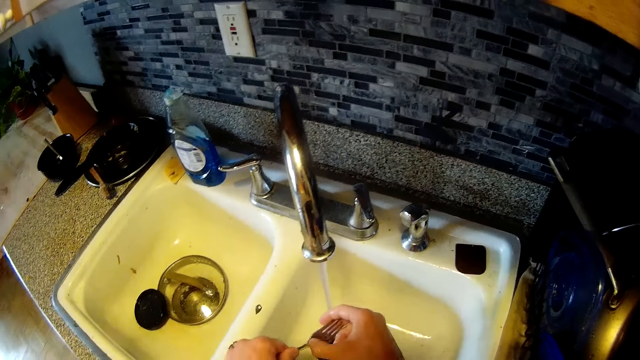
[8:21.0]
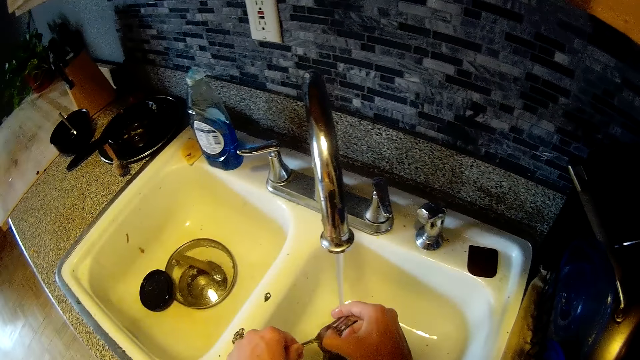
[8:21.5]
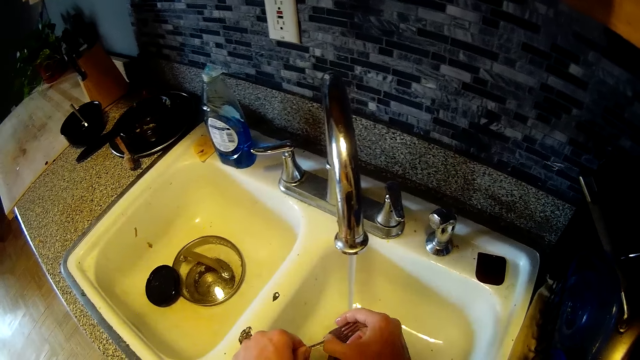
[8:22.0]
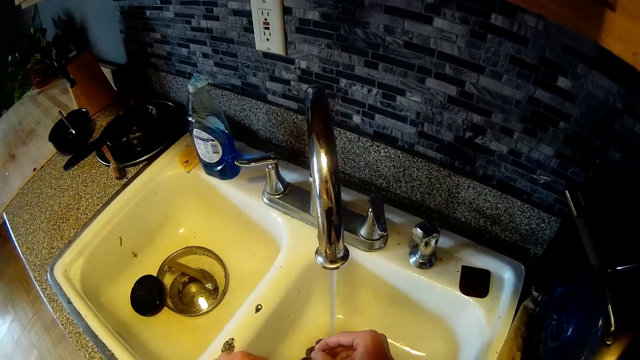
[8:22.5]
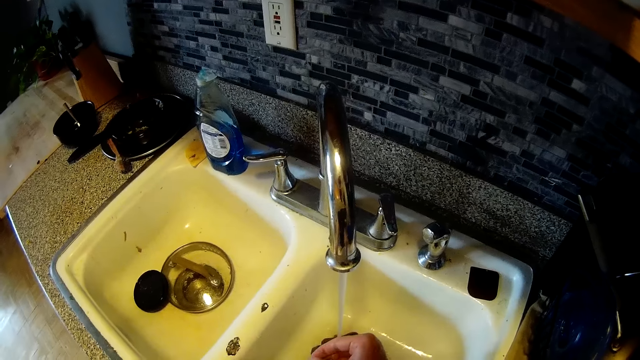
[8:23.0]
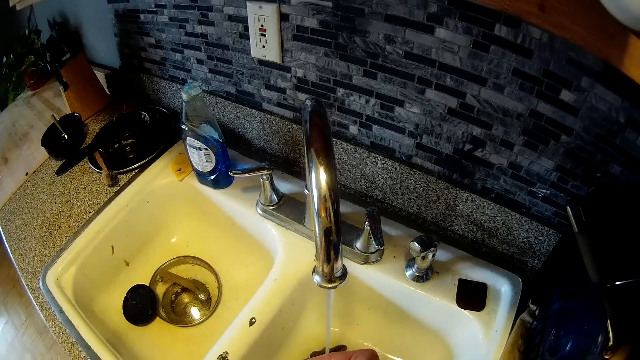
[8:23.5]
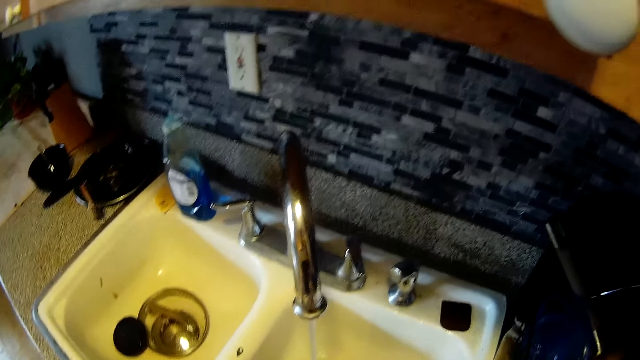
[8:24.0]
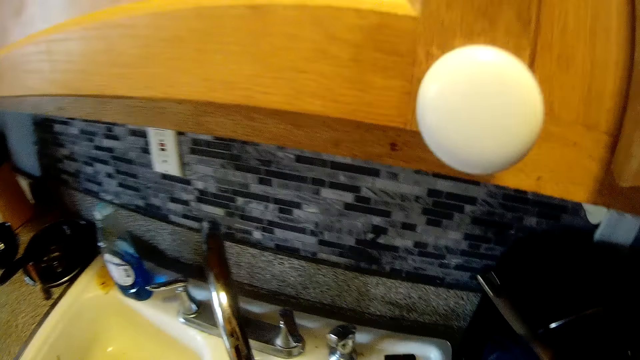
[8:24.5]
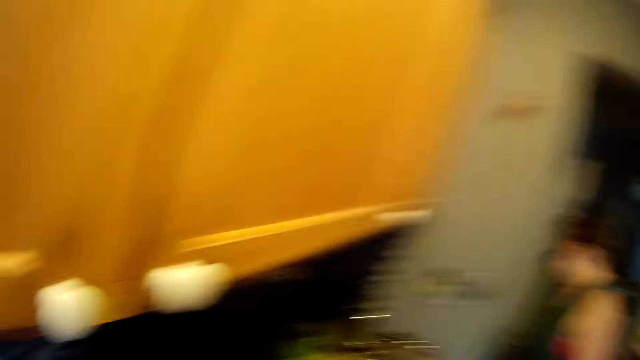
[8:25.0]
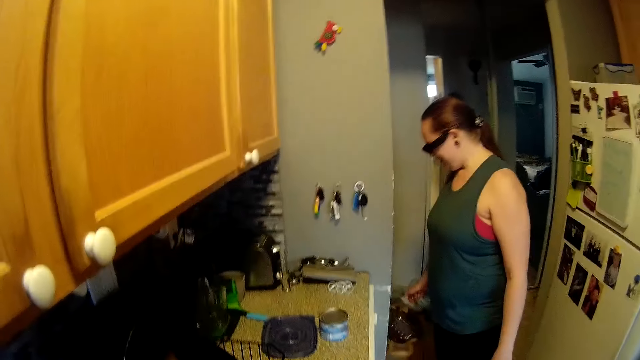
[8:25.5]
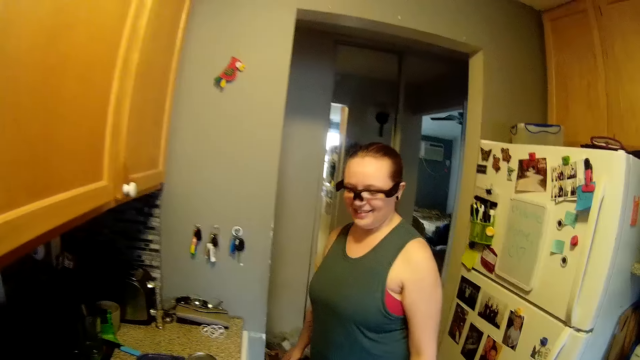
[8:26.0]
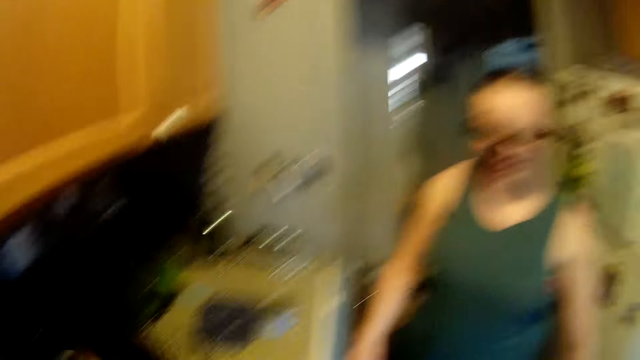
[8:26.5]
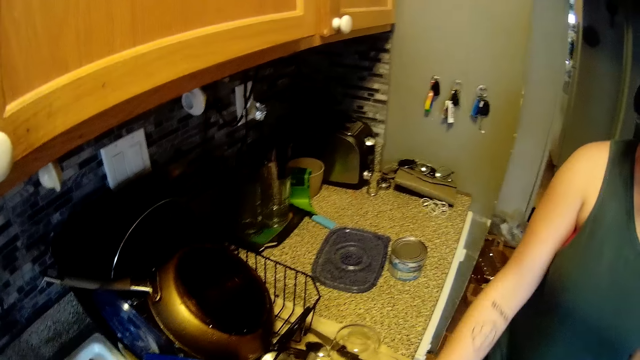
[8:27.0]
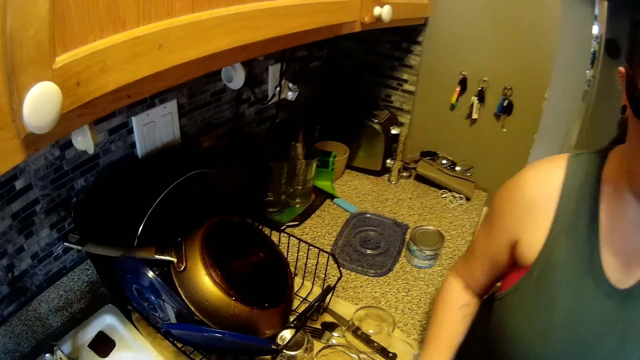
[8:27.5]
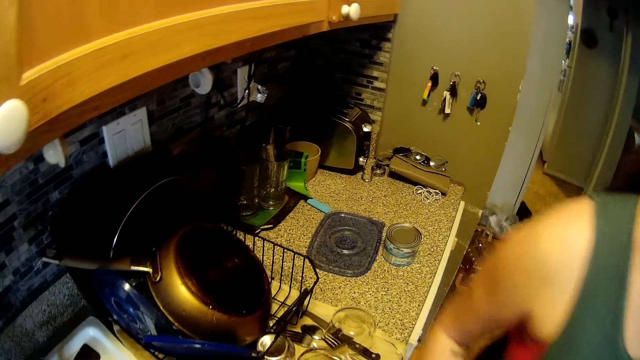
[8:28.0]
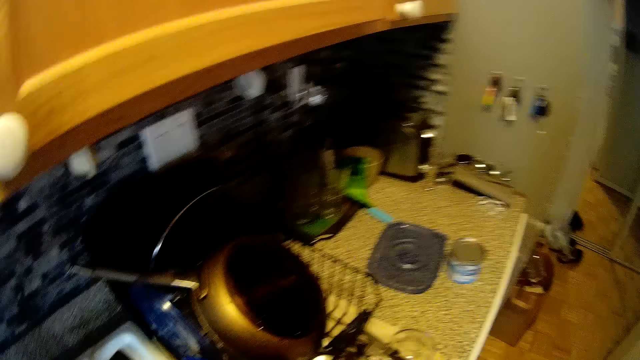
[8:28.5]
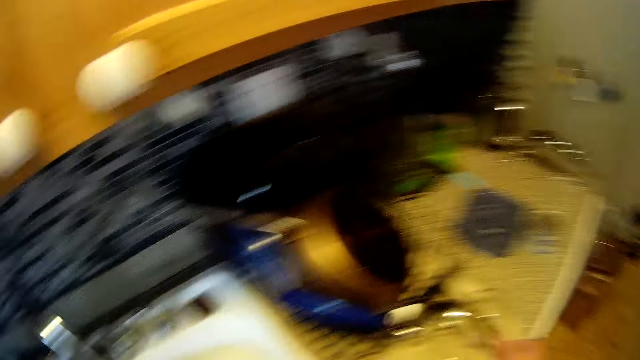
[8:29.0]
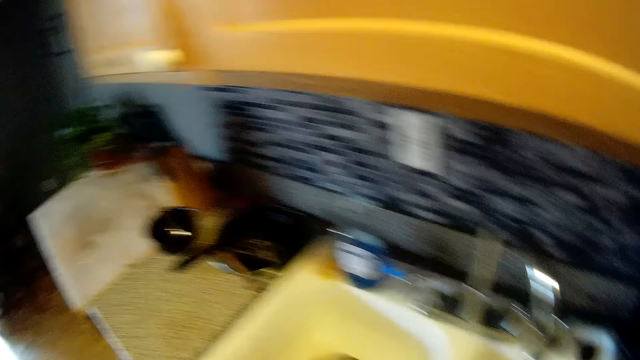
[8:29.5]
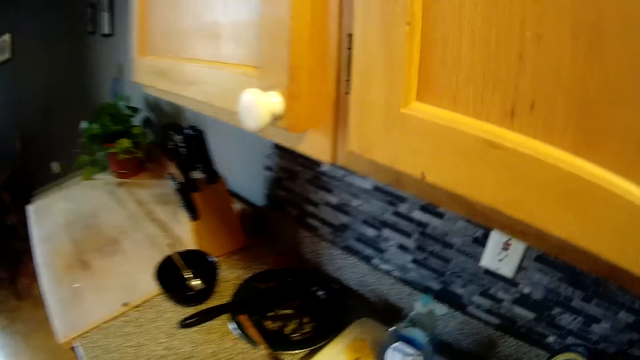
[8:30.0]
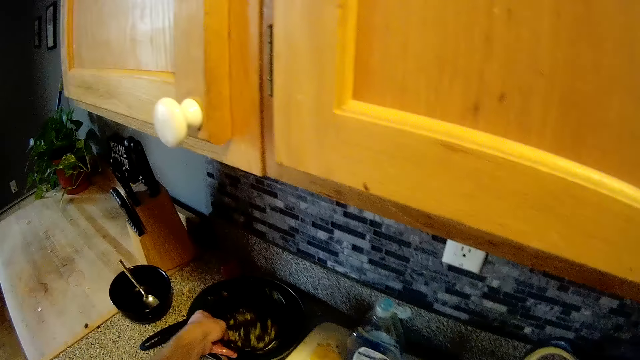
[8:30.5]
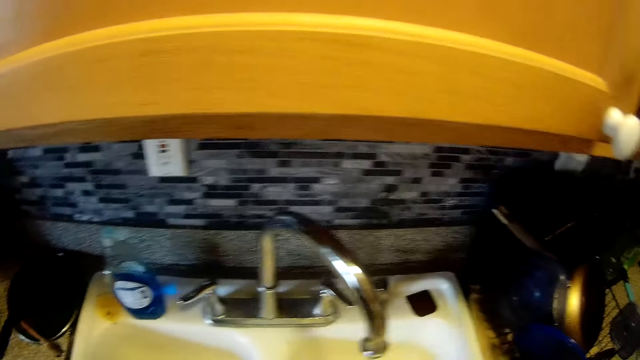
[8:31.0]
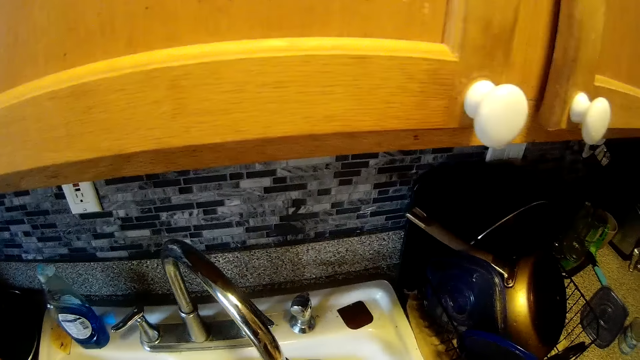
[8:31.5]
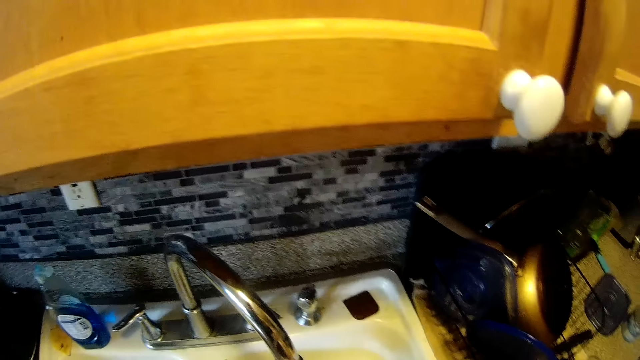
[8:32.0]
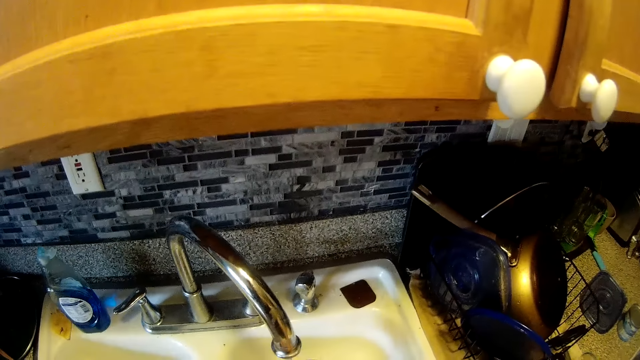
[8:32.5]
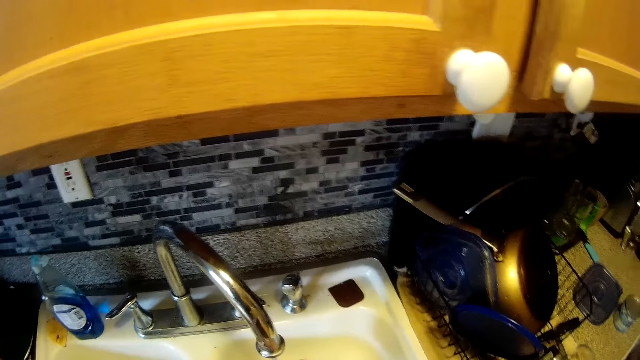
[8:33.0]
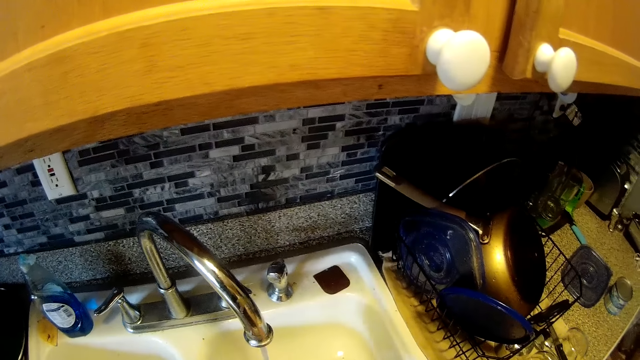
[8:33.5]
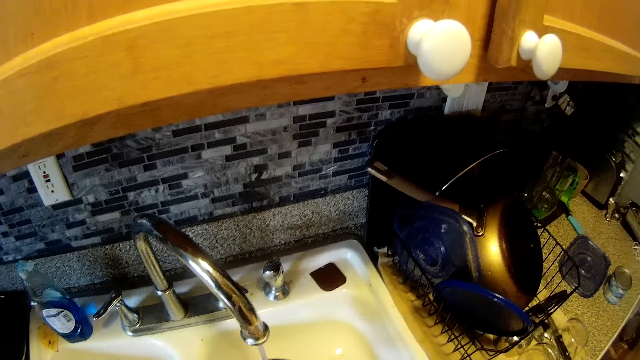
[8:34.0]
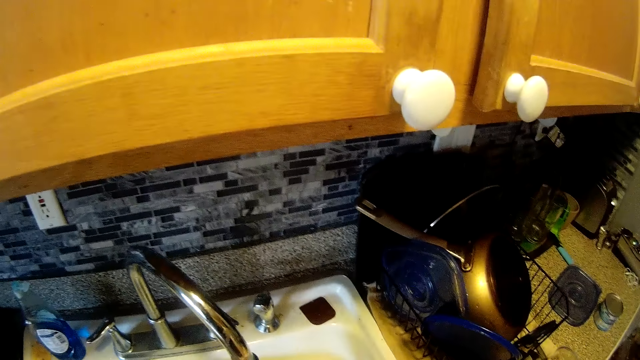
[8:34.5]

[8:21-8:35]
The camera wearer puts the fork down. He picks up a pan from the frypan on the kitchen countertop with his left hand.

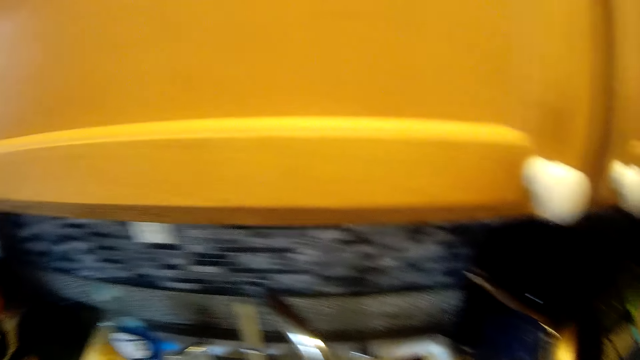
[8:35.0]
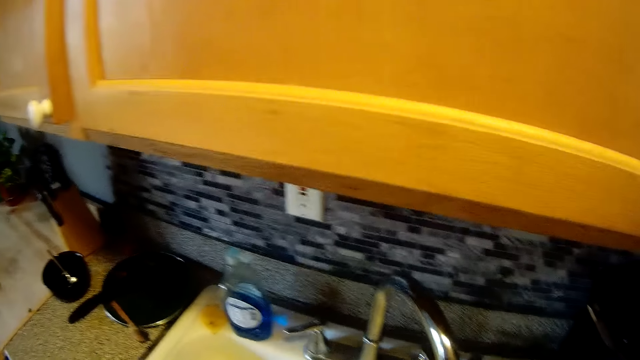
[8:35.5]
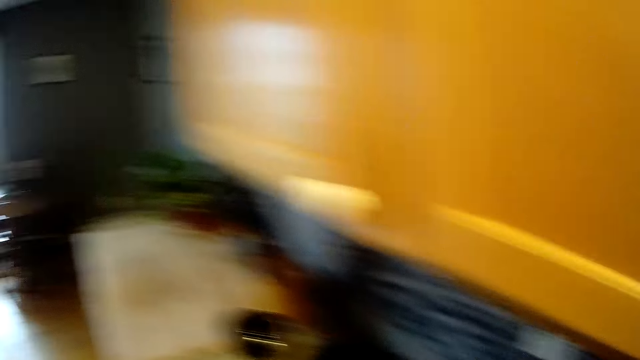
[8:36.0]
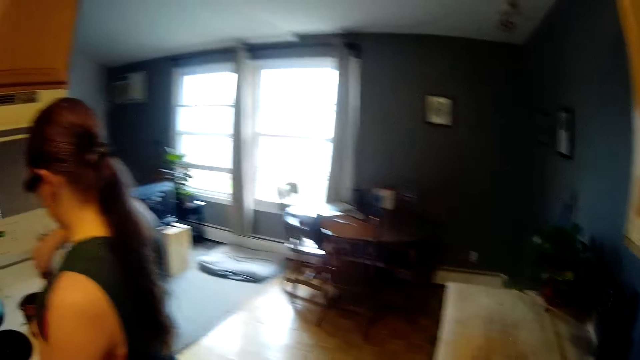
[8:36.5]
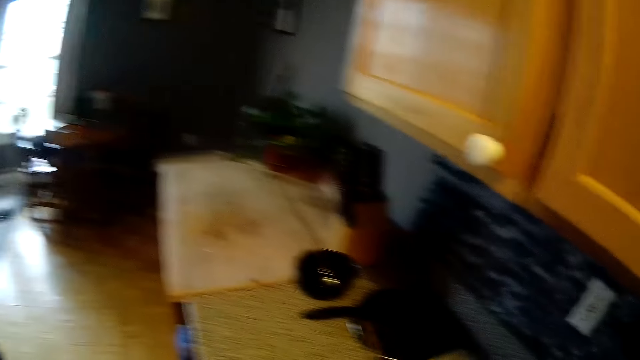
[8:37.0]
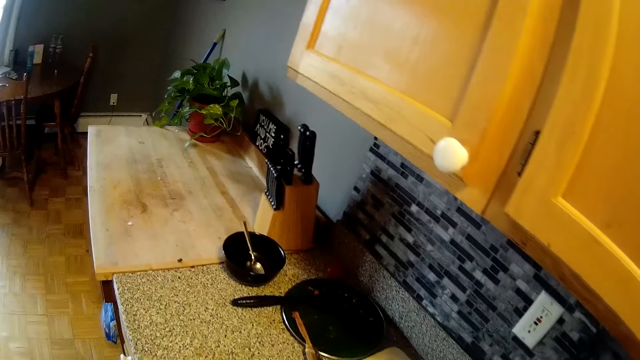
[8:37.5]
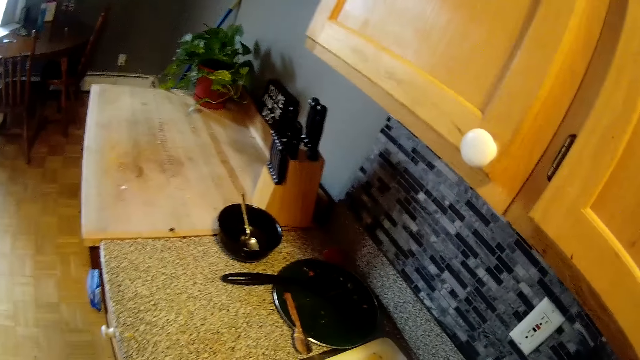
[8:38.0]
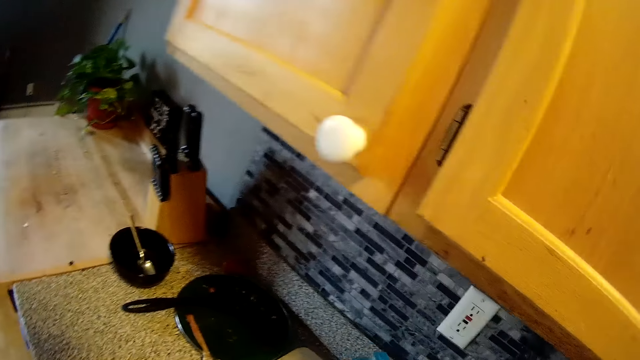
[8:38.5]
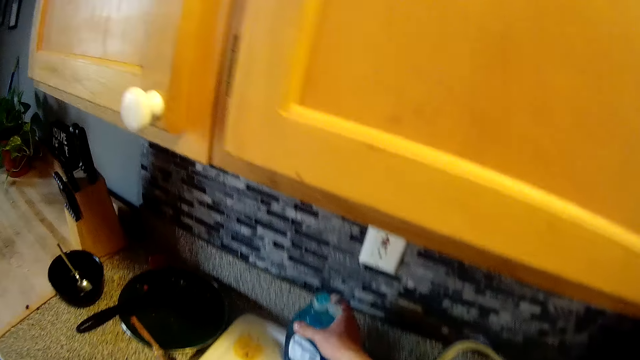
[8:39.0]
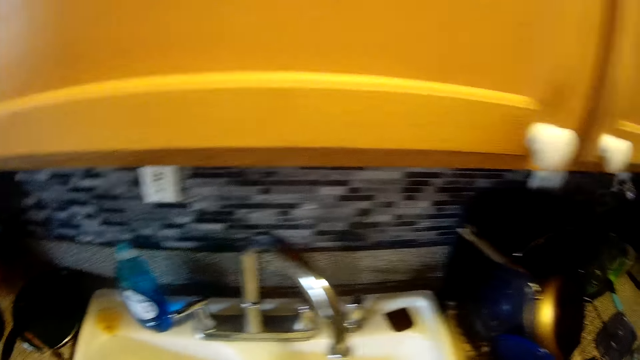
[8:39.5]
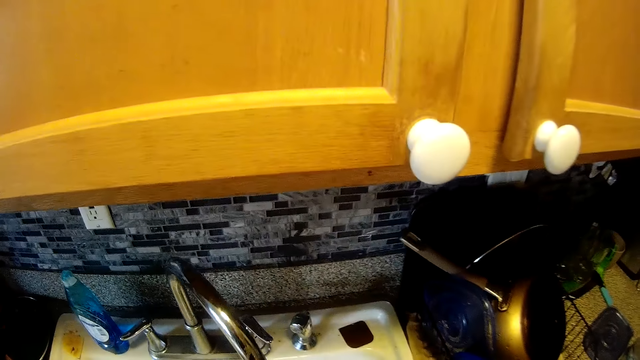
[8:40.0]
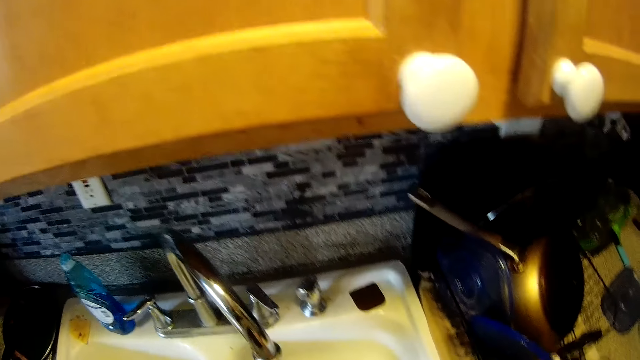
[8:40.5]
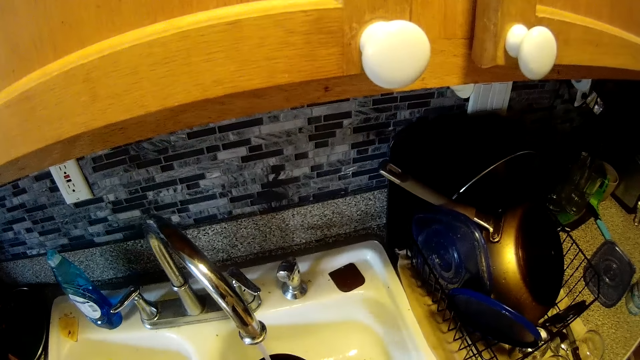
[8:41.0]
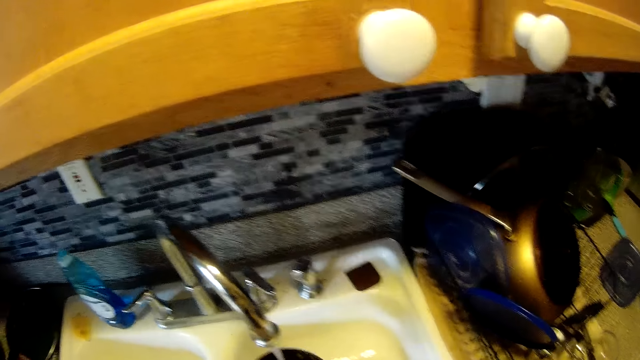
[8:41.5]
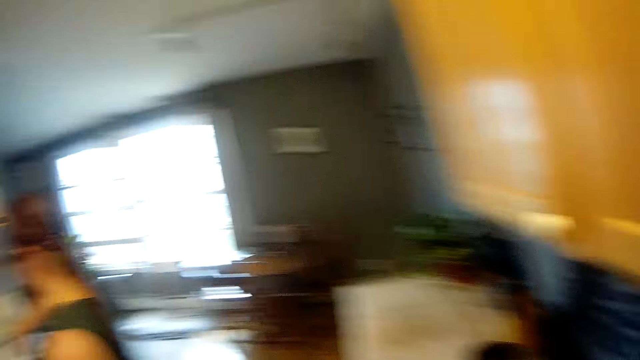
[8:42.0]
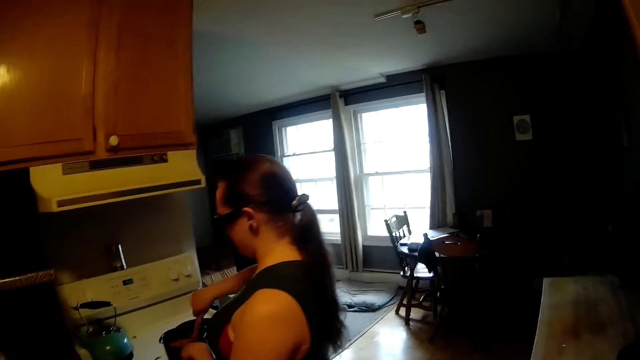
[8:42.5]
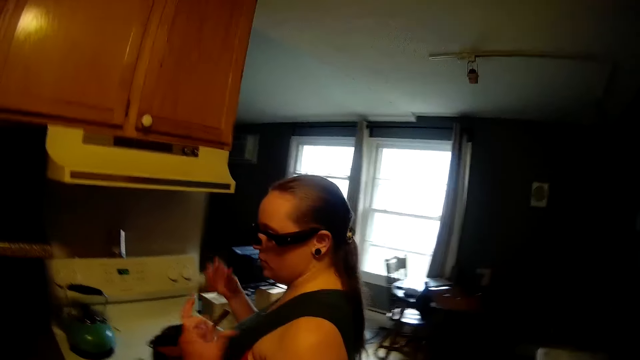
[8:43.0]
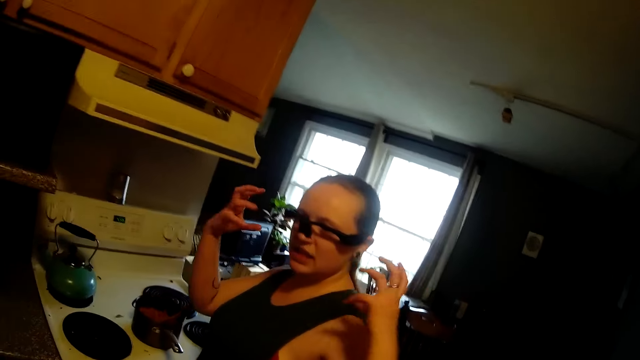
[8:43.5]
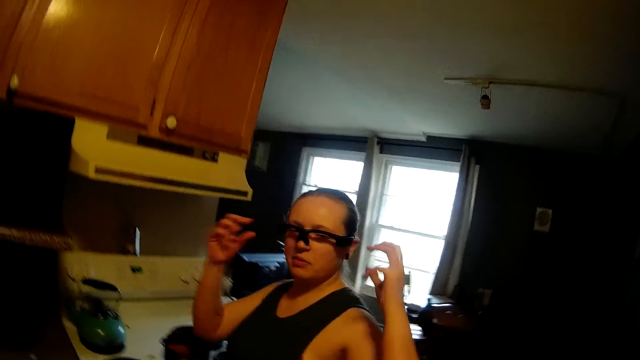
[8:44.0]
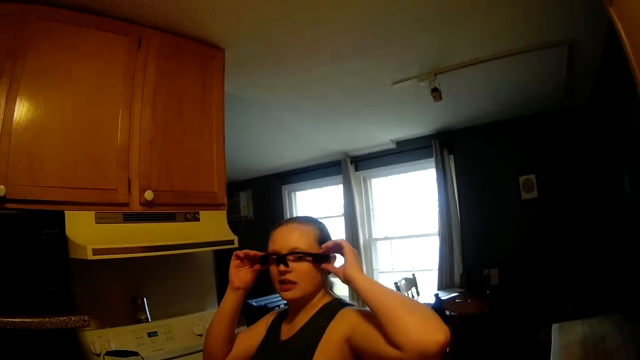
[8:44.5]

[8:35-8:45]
The camera wearer stirs the pasta in the pot on the cooker with a stir spoon in her right hand. They place a soap container on the kitchen sink with his right hand. They wash the pan in the kitchen sink with his hands. They stir the pasta in the pot on the cooker with the stir spoon in her right hand.
